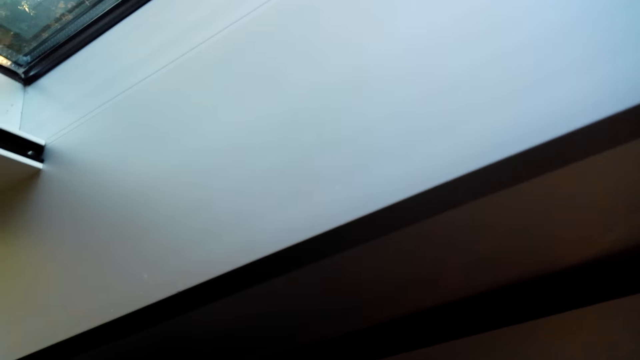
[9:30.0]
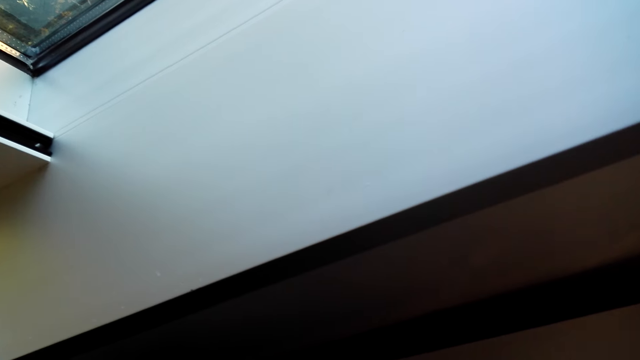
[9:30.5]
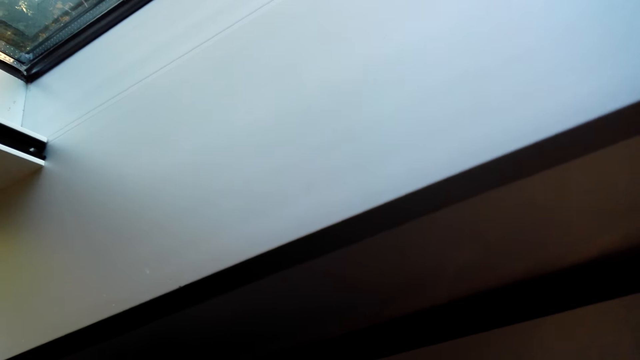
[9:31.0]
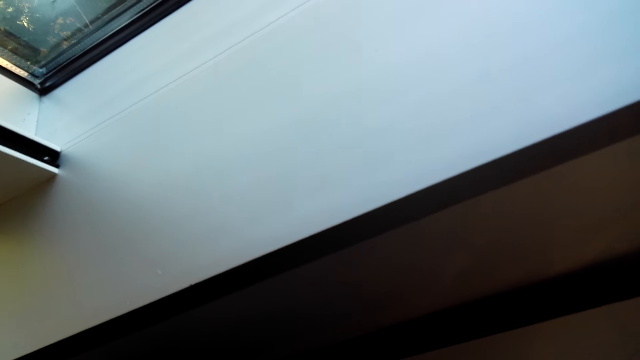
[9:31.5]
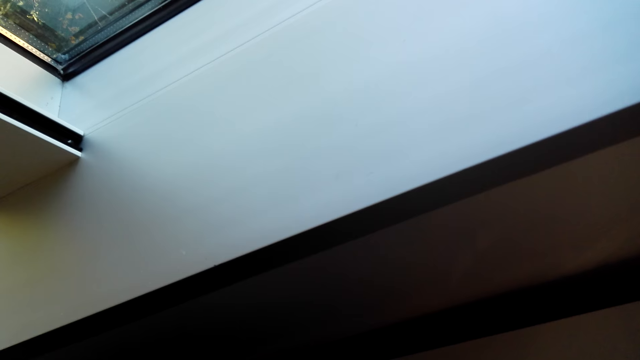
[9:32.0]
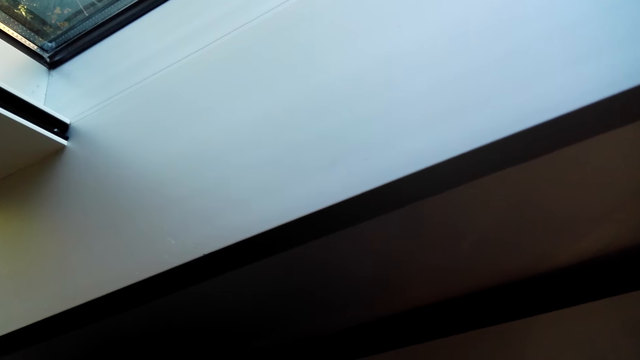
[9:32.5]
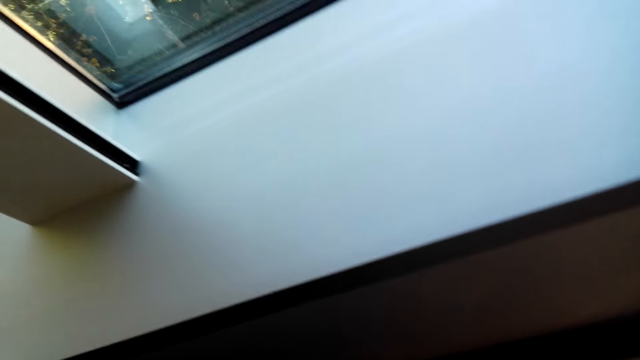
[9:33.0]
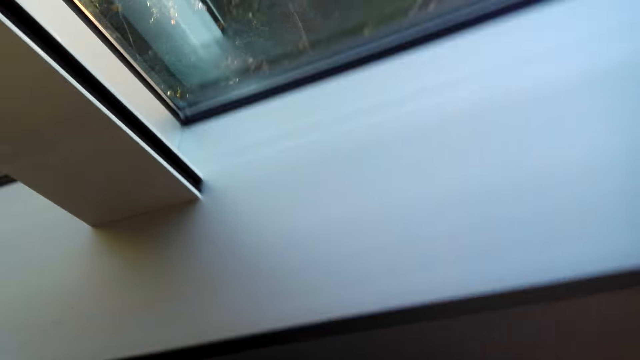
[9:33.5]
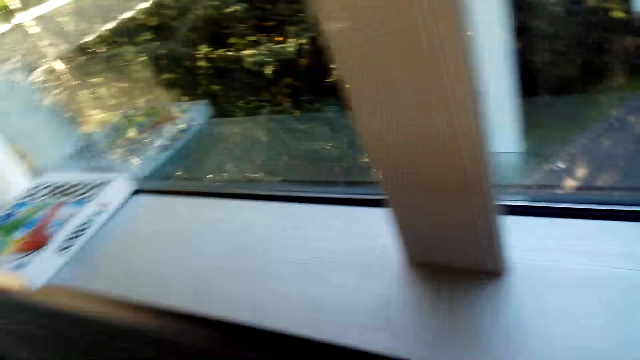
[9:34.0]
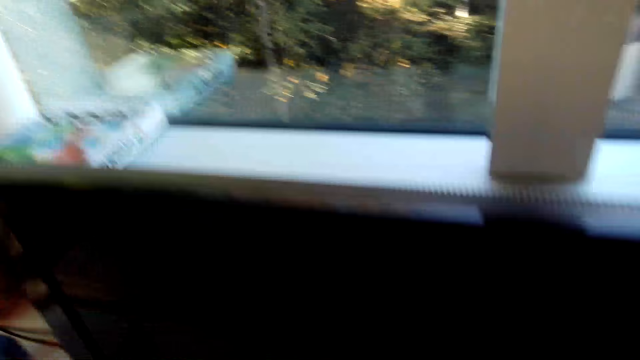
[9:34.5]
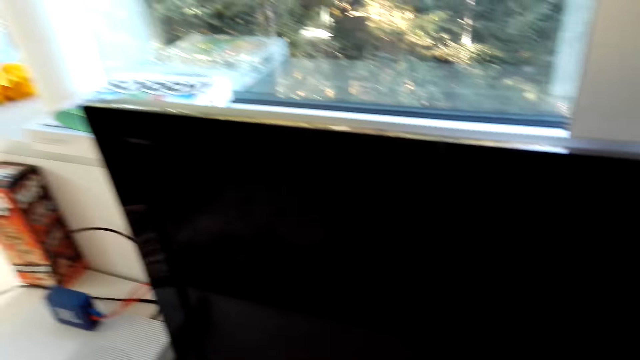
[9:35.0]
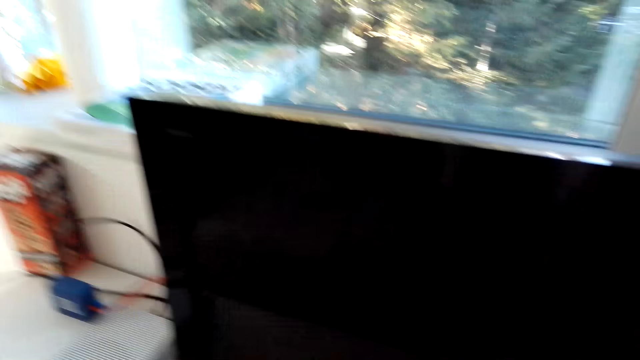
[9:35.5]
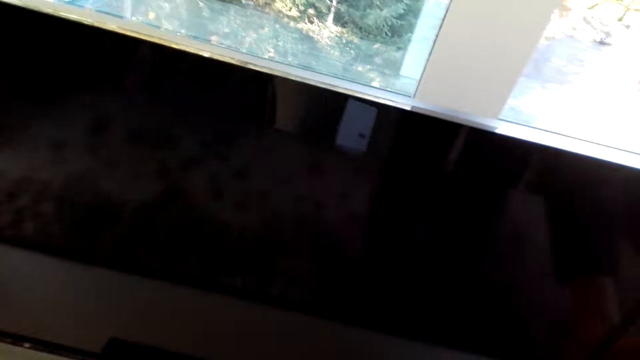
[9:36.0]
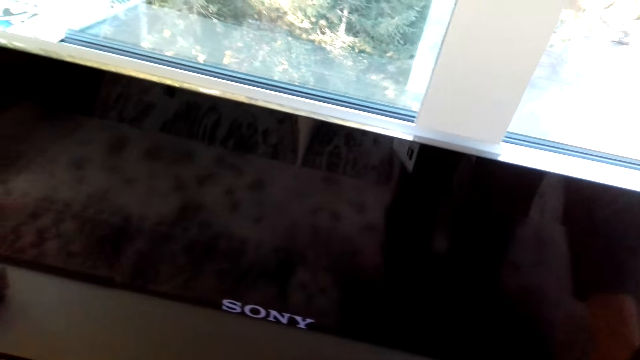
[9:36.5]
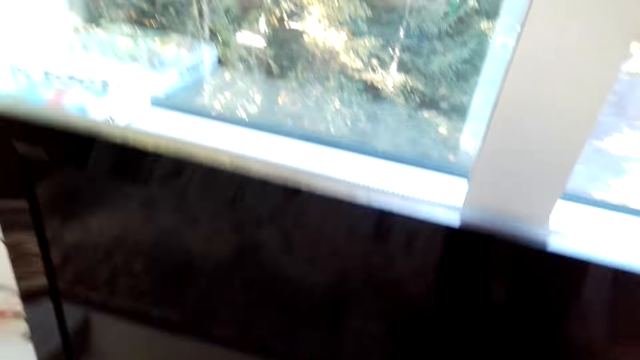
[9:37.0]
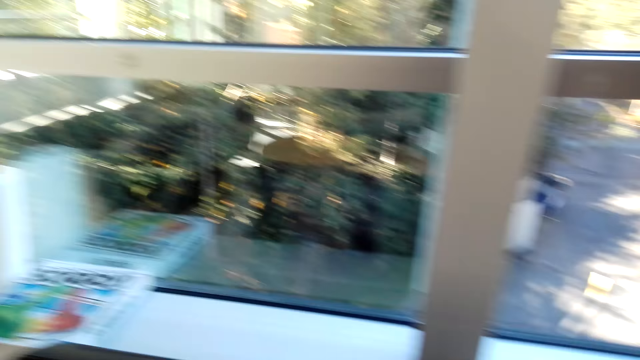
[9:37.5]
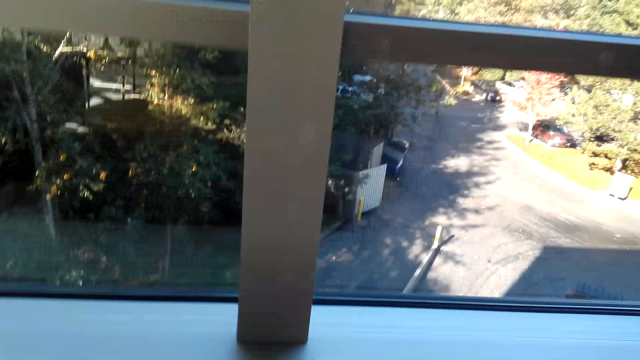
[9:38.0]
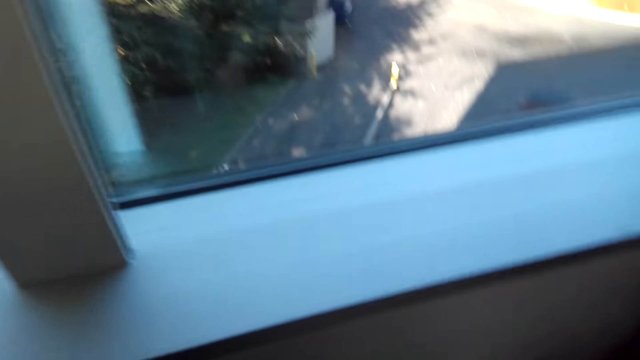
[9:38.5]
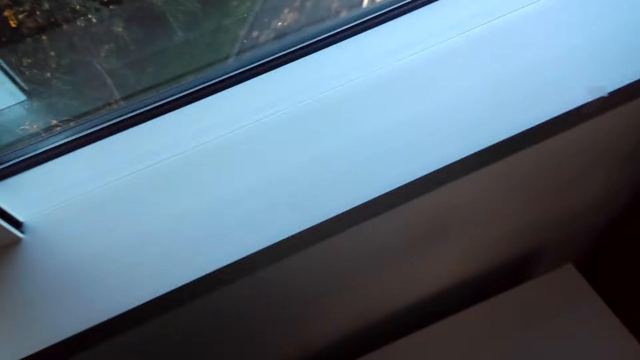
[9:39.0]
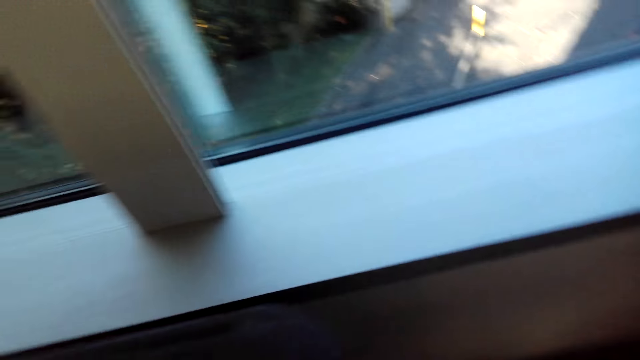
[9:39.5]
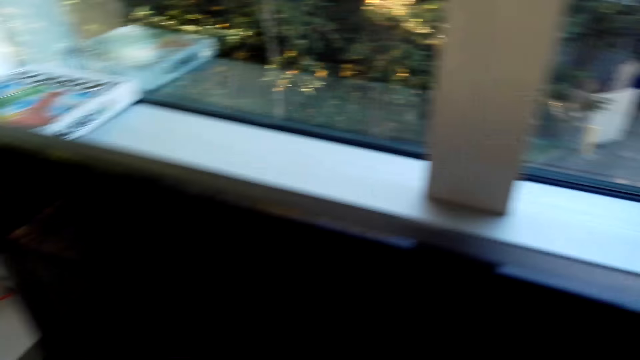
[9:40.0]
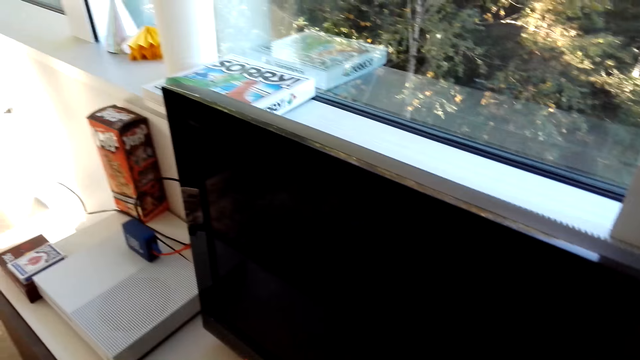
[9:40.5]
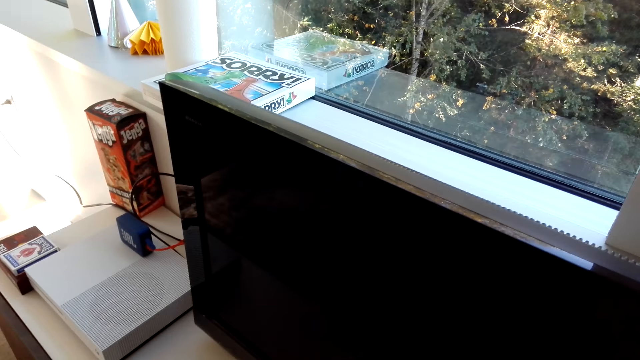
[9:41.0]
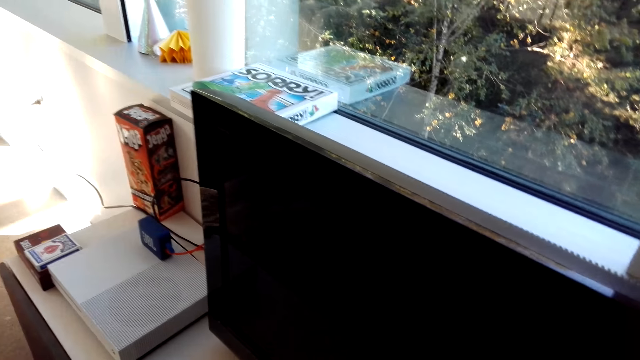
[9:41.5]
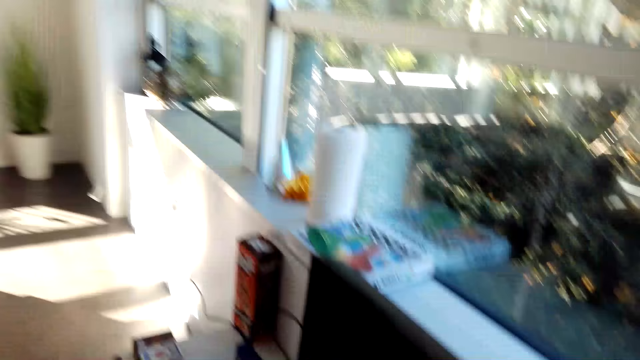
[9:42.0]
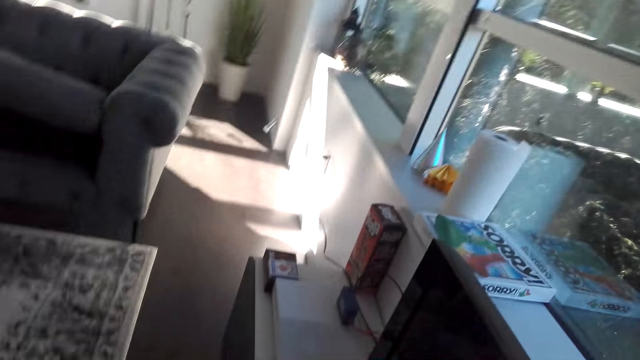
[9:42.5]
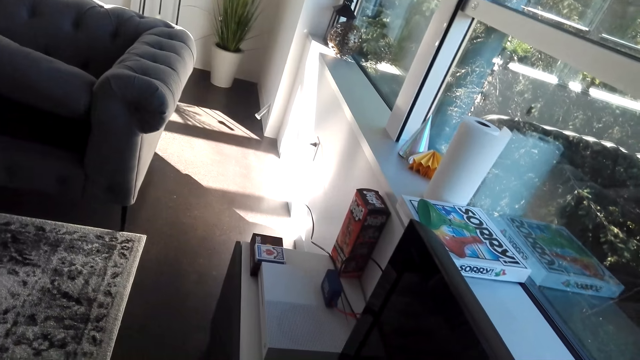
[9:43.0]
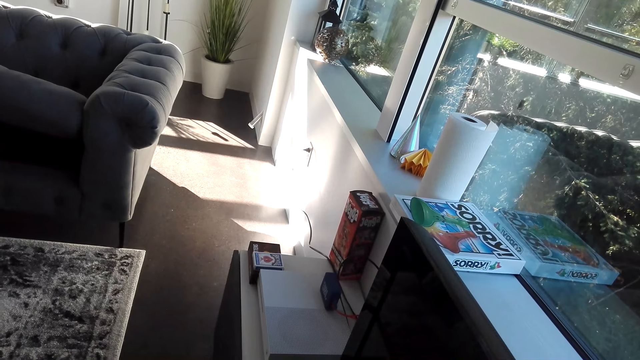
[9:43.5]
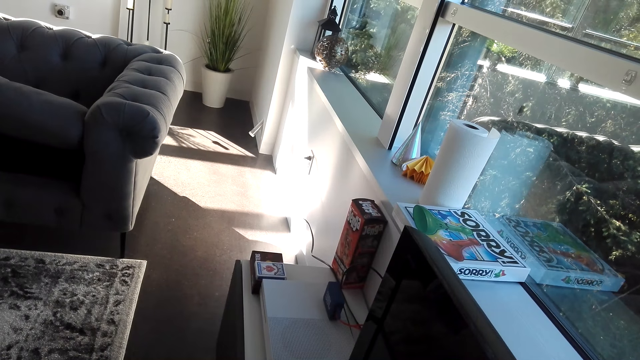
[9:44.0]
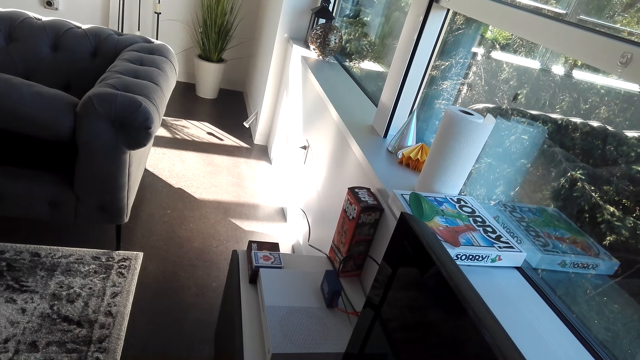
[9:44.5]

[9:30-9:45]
The camera wearer switches on the TV. Someone talks in the room. The camera wearer talks in the room. They look around.

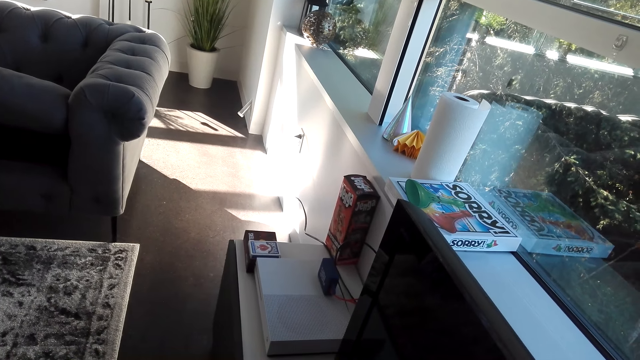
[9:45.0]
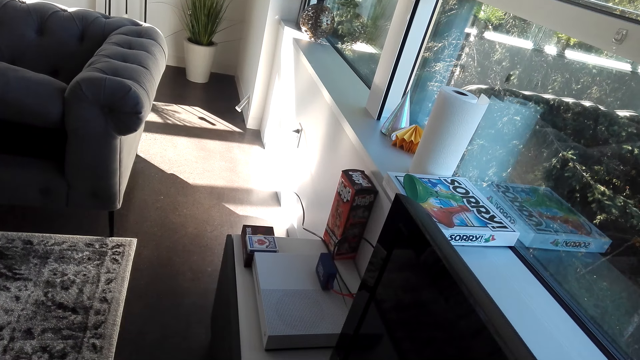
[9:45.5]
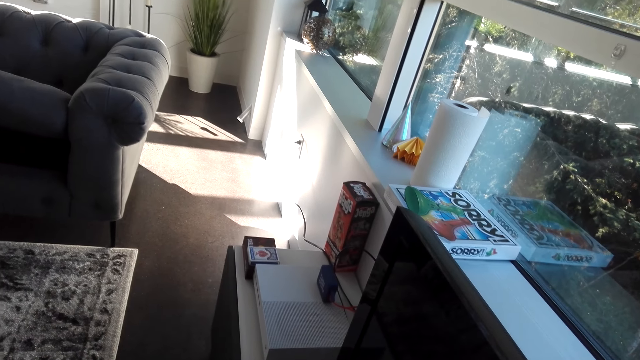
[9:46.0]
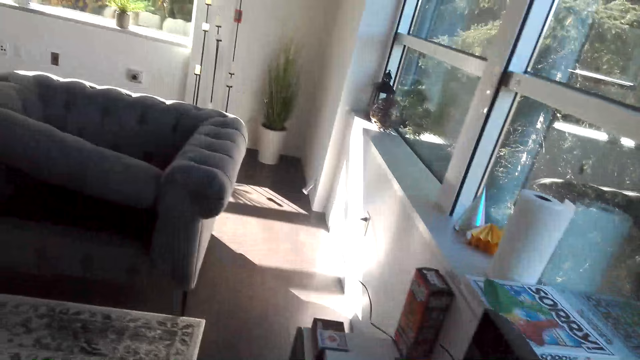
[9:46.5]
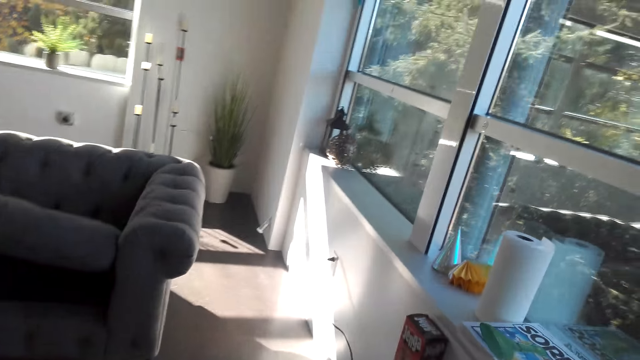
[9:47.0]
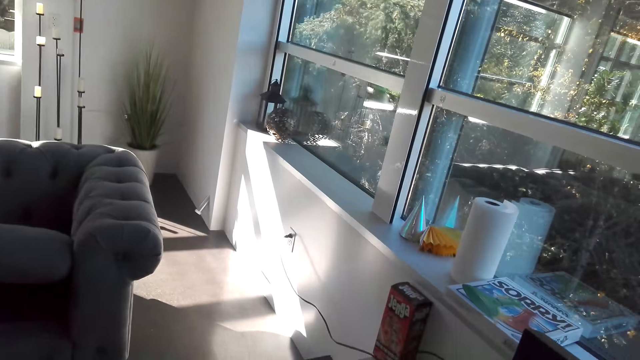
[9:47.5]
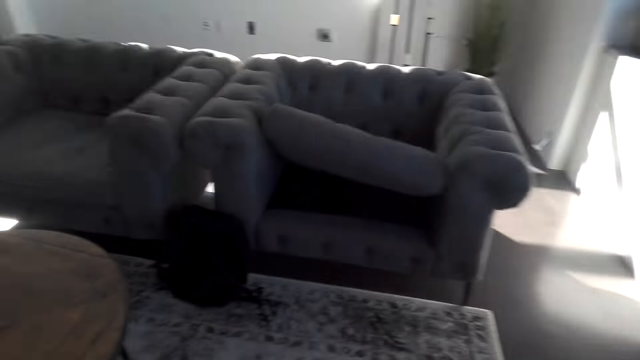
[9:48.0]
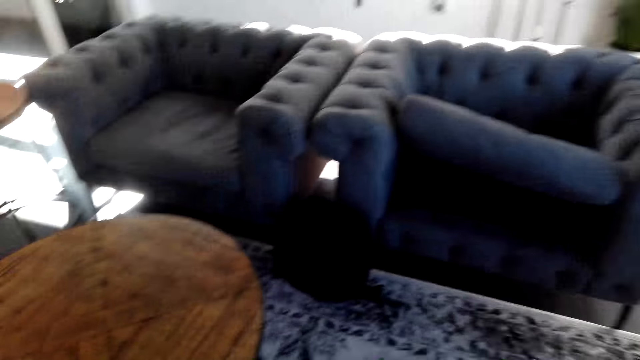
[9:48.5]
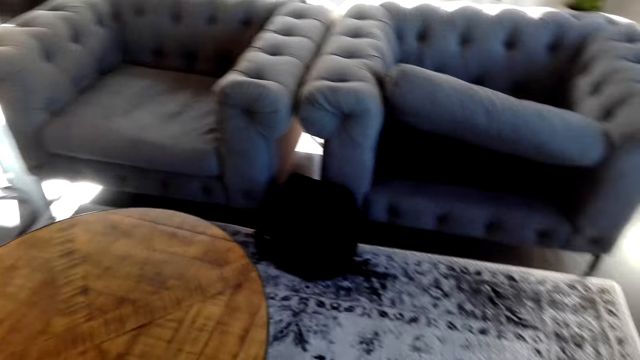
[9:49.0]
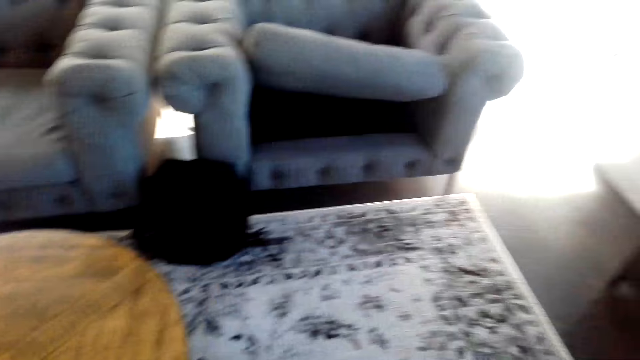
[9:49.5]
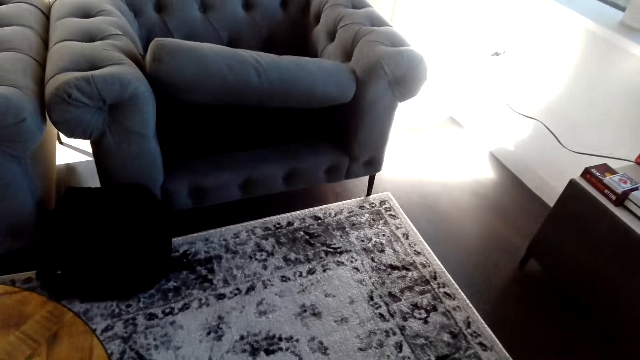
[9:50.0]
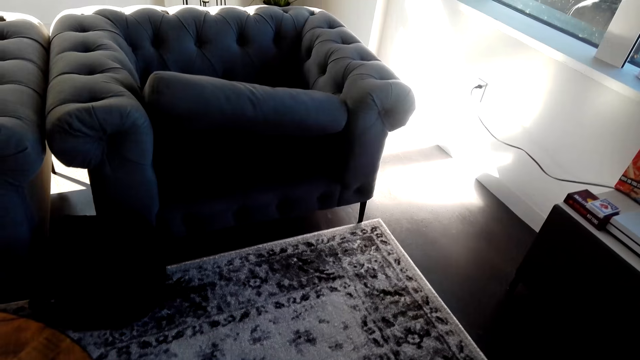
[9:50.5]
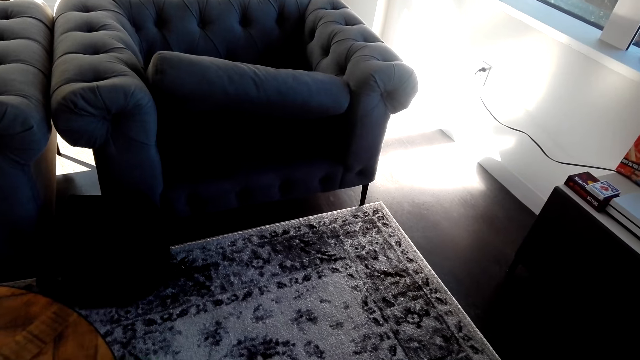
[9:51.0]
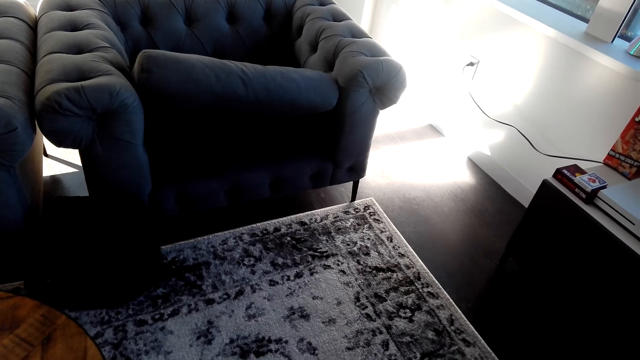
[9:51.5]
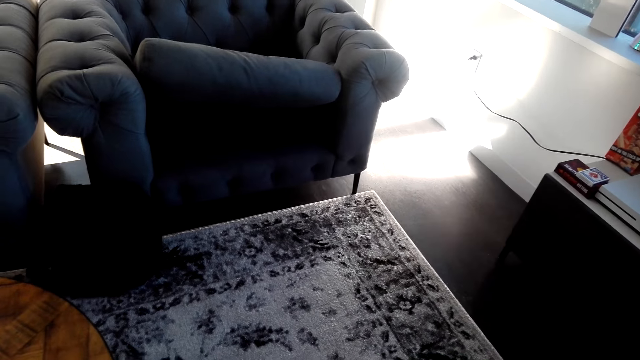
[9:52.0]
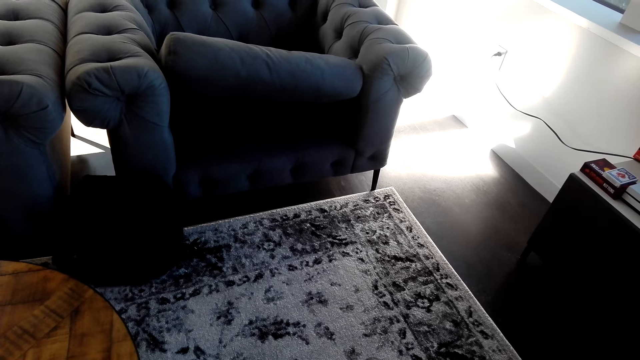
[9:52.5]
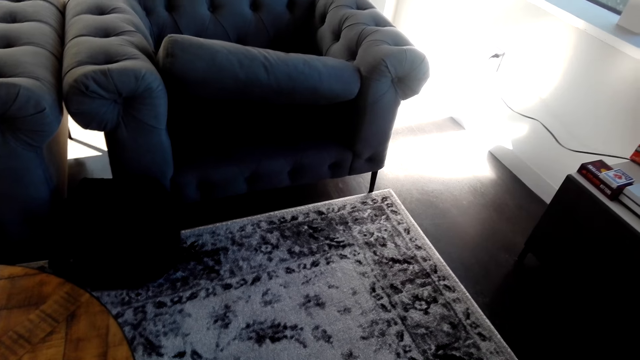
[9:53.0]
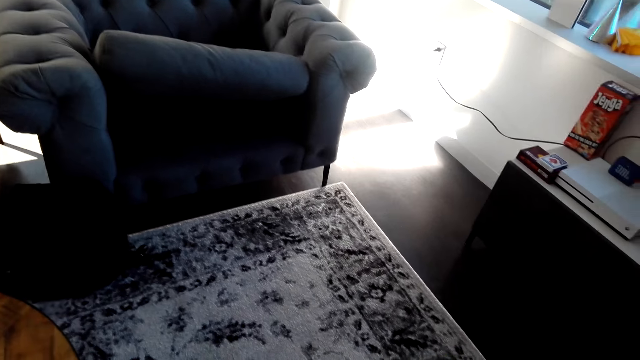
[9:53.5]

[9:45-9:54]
The camera wearer moves in the room. They look around.
